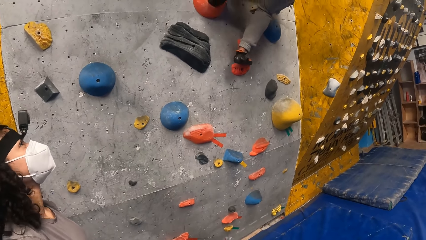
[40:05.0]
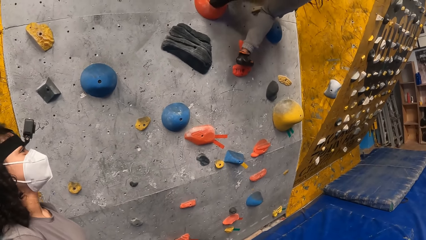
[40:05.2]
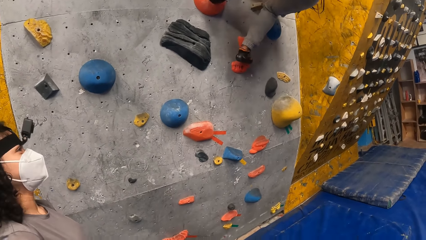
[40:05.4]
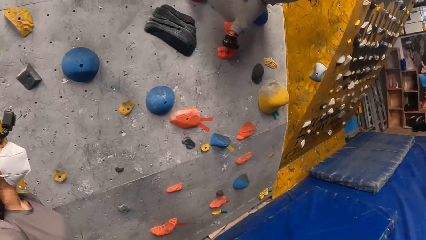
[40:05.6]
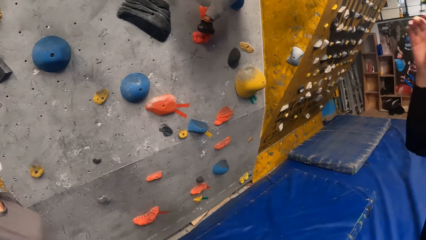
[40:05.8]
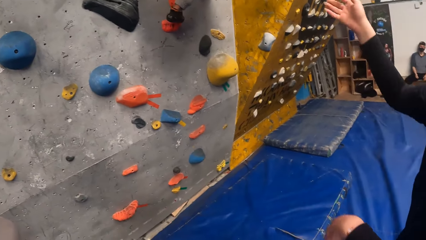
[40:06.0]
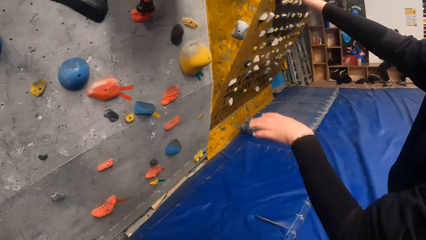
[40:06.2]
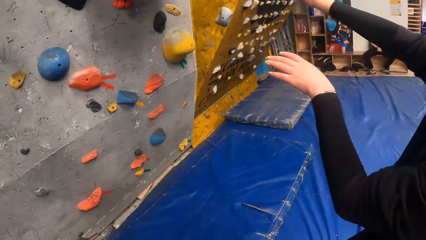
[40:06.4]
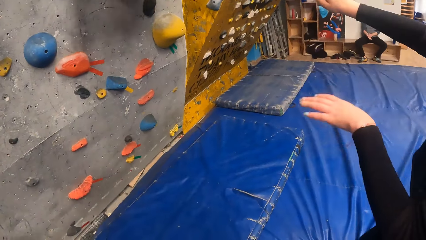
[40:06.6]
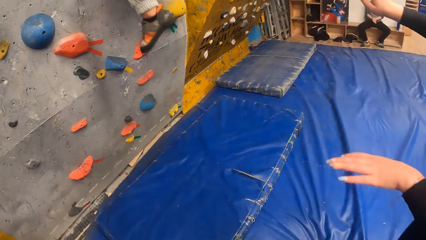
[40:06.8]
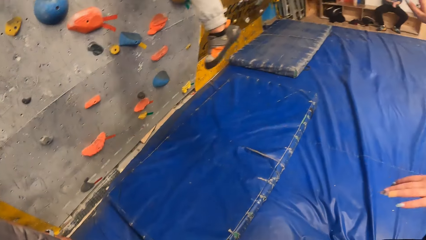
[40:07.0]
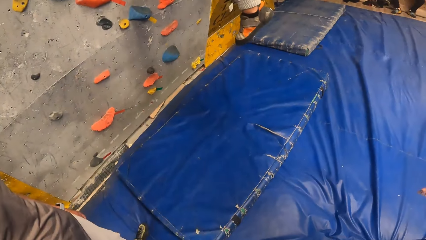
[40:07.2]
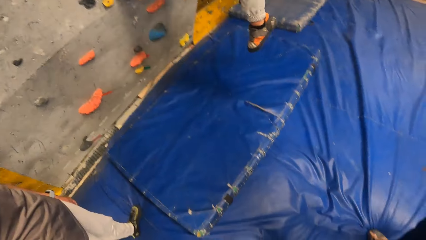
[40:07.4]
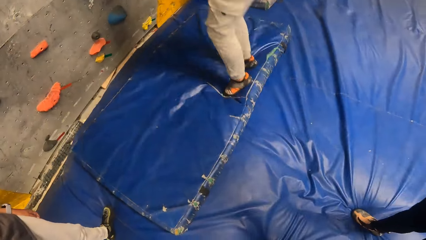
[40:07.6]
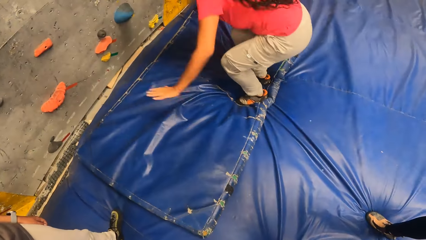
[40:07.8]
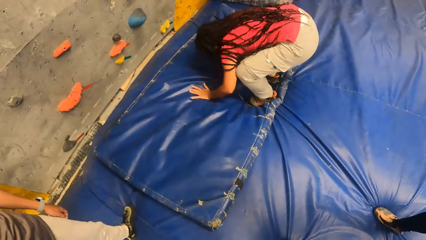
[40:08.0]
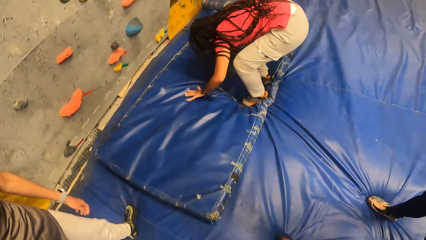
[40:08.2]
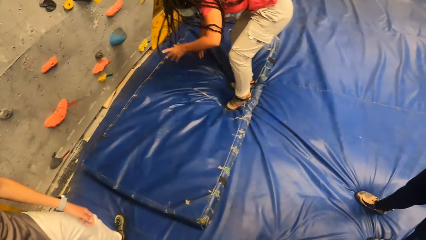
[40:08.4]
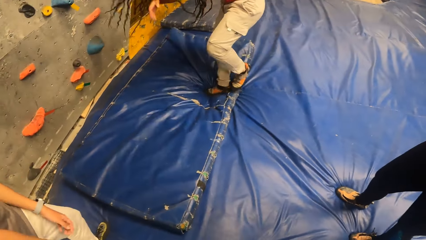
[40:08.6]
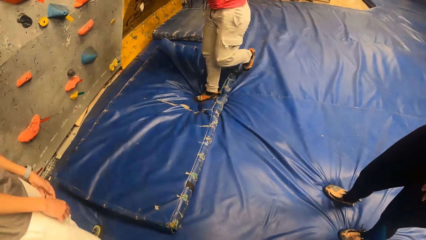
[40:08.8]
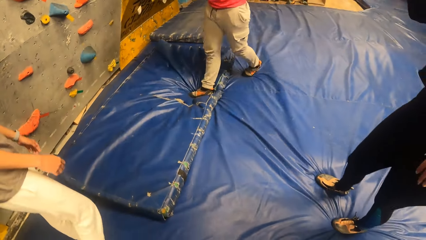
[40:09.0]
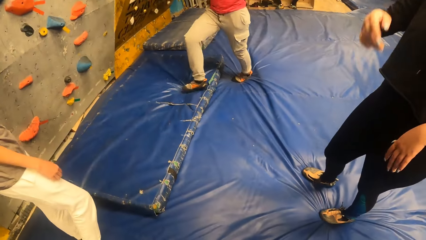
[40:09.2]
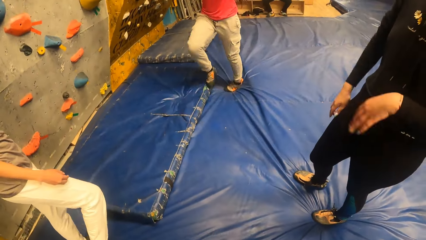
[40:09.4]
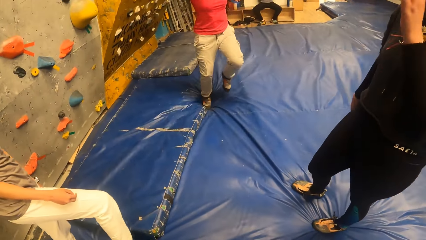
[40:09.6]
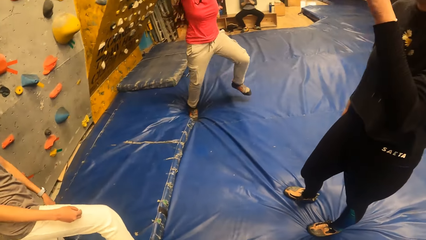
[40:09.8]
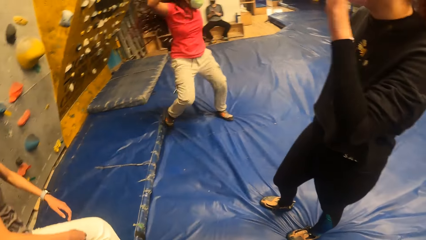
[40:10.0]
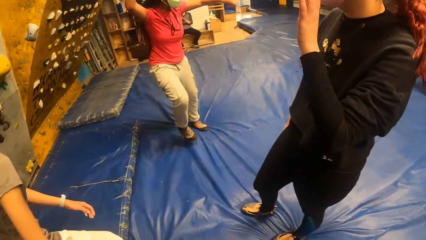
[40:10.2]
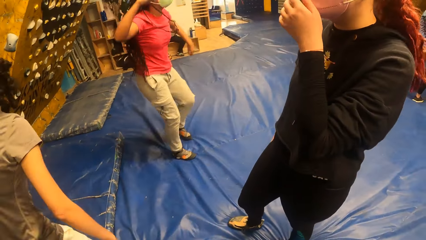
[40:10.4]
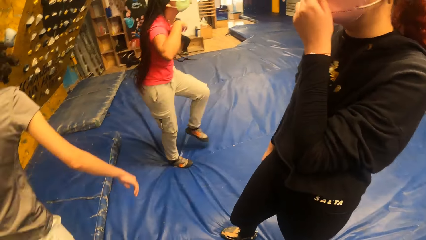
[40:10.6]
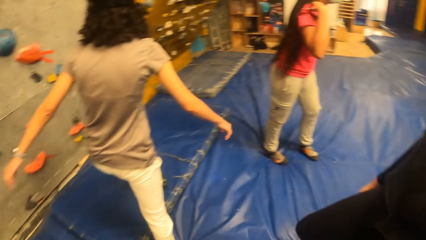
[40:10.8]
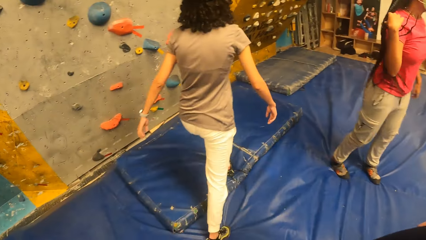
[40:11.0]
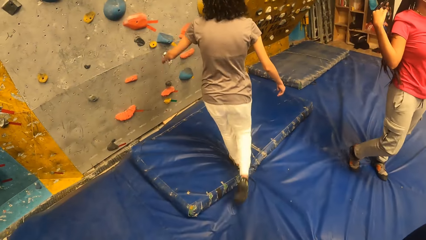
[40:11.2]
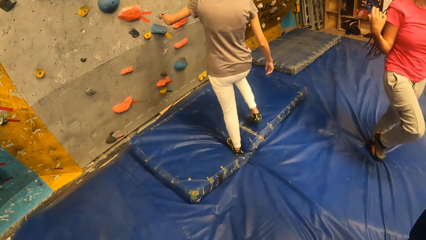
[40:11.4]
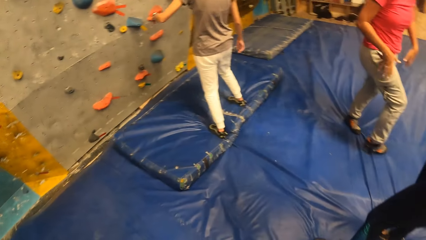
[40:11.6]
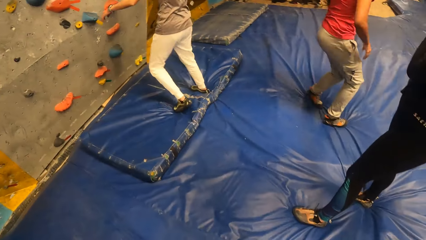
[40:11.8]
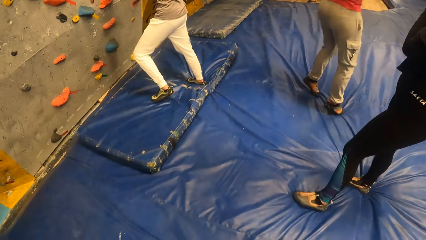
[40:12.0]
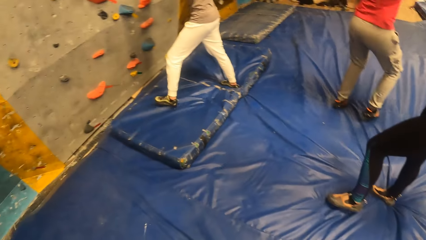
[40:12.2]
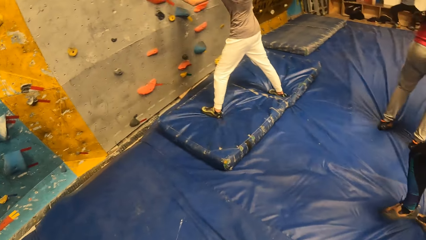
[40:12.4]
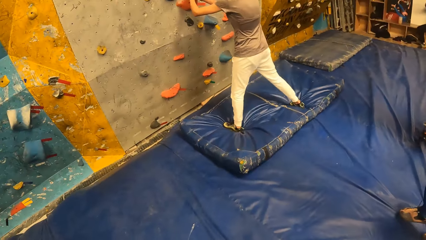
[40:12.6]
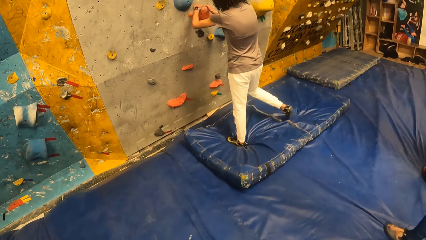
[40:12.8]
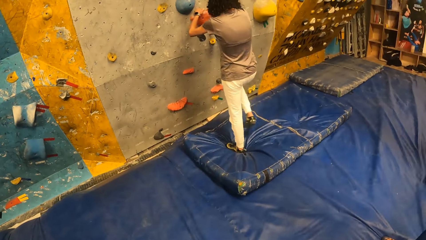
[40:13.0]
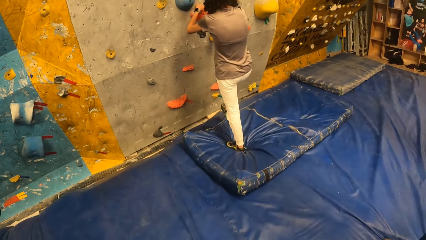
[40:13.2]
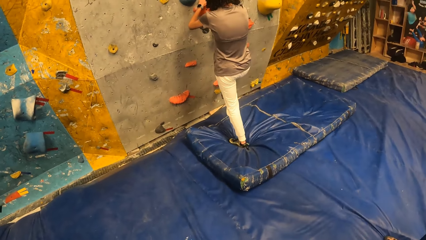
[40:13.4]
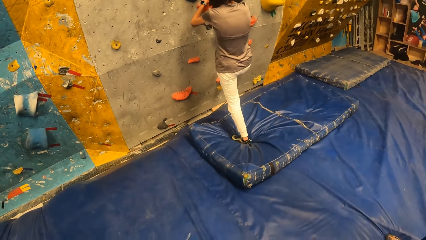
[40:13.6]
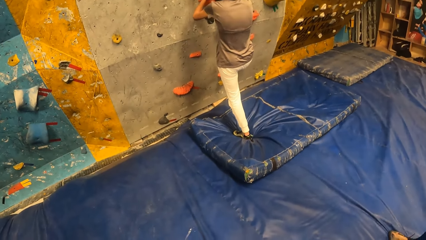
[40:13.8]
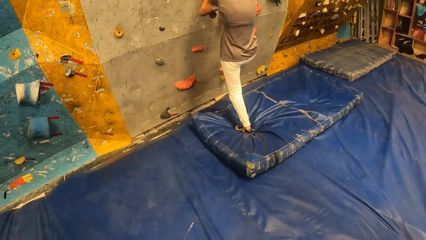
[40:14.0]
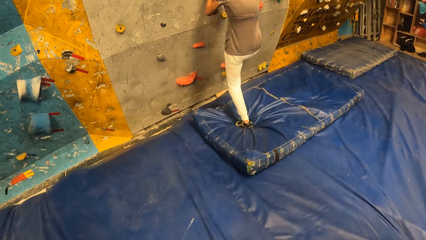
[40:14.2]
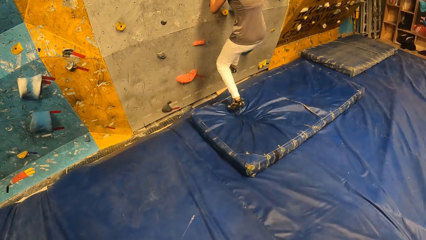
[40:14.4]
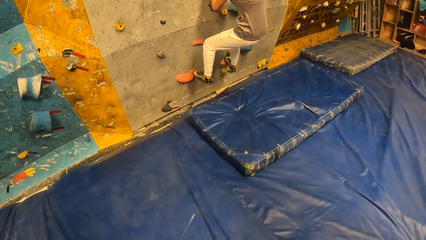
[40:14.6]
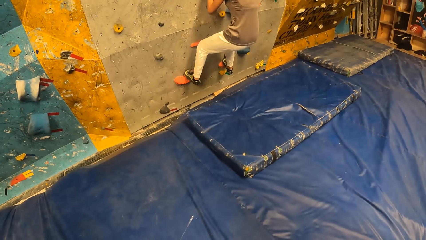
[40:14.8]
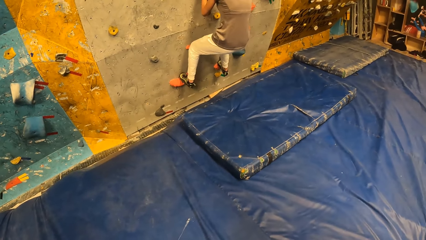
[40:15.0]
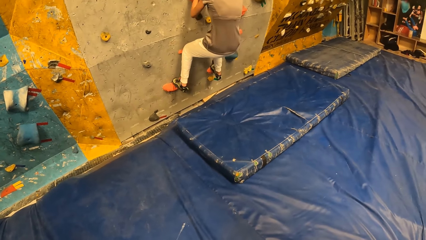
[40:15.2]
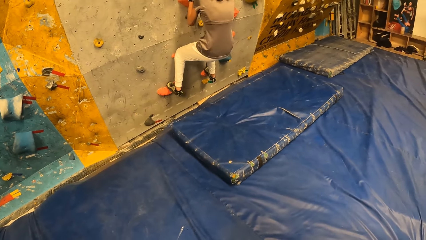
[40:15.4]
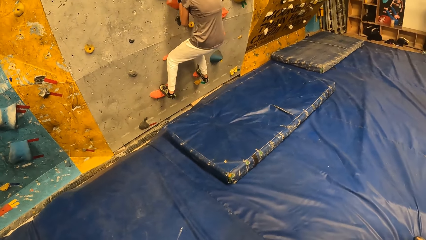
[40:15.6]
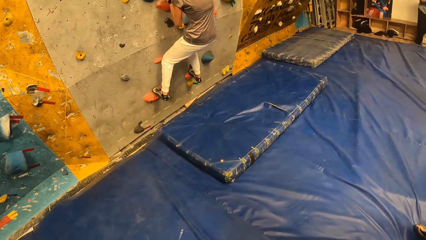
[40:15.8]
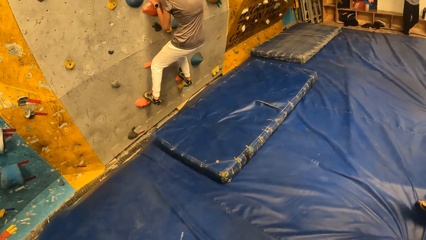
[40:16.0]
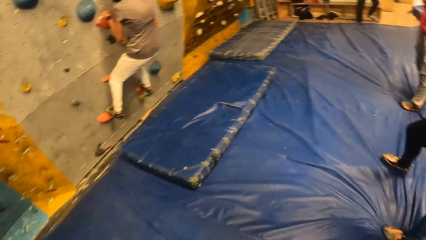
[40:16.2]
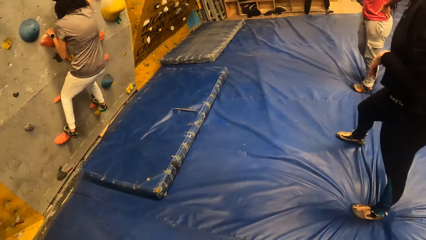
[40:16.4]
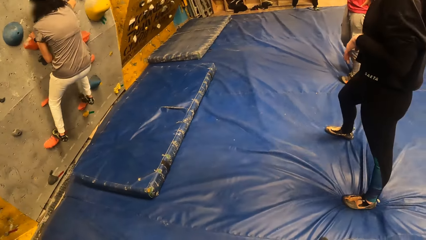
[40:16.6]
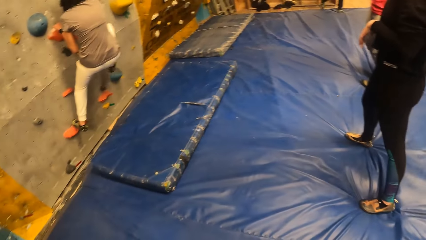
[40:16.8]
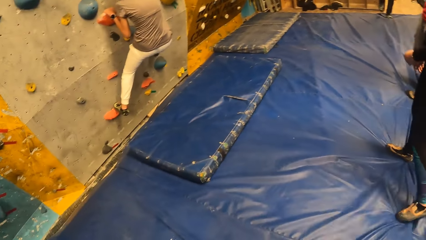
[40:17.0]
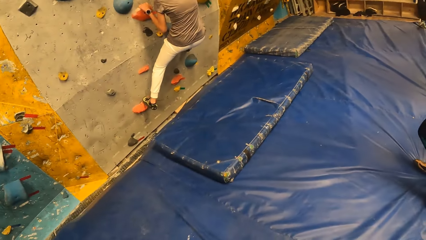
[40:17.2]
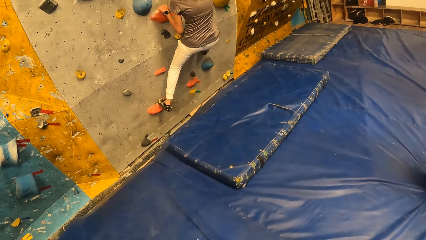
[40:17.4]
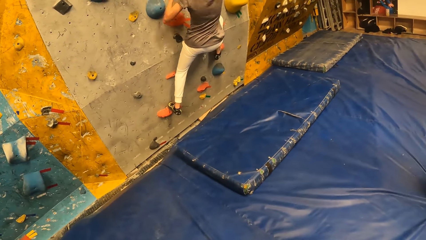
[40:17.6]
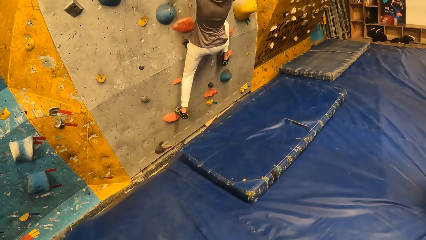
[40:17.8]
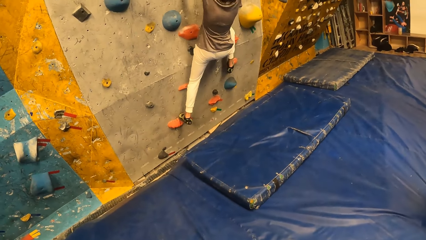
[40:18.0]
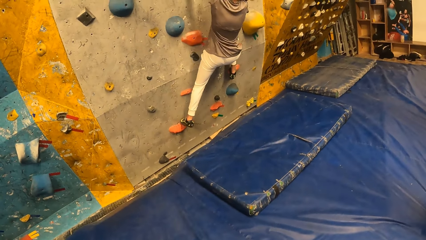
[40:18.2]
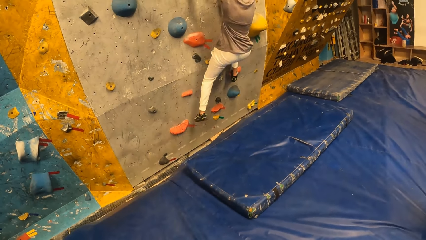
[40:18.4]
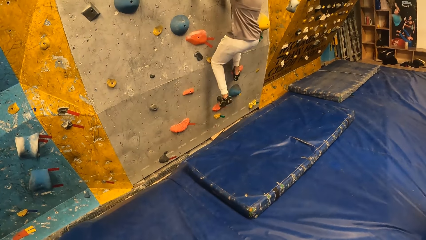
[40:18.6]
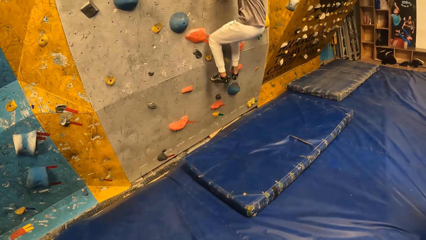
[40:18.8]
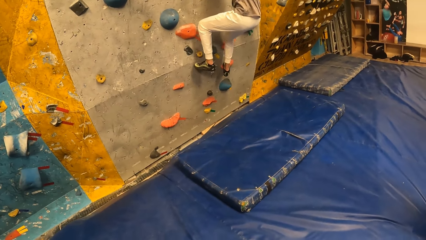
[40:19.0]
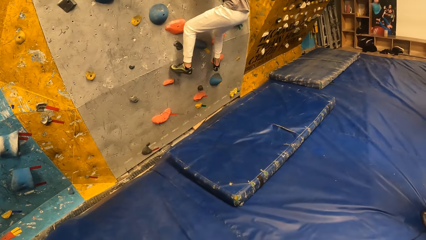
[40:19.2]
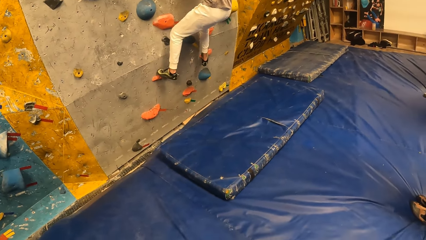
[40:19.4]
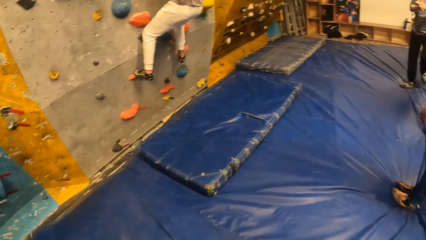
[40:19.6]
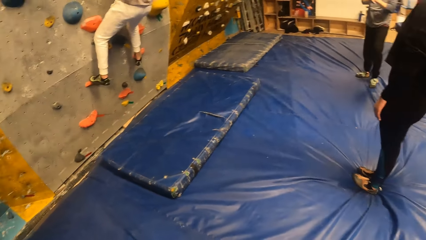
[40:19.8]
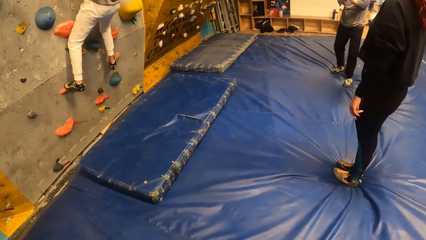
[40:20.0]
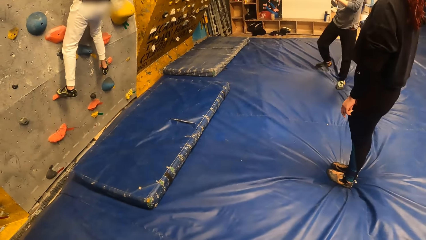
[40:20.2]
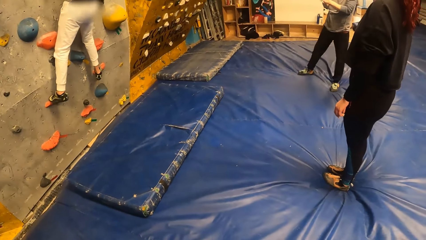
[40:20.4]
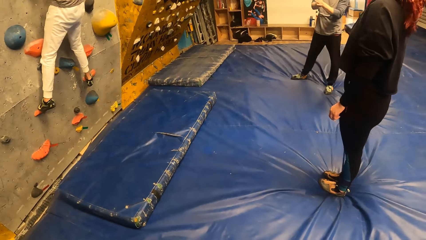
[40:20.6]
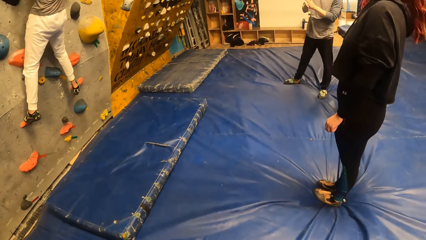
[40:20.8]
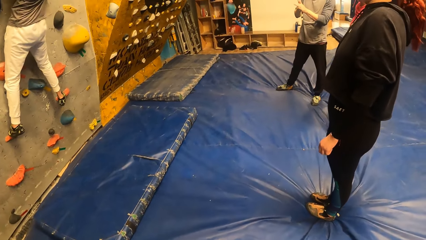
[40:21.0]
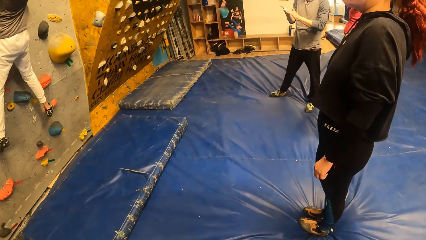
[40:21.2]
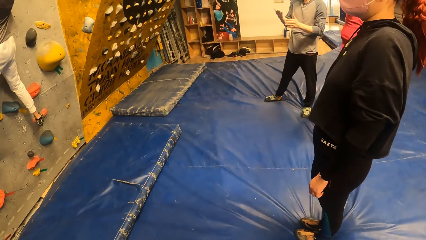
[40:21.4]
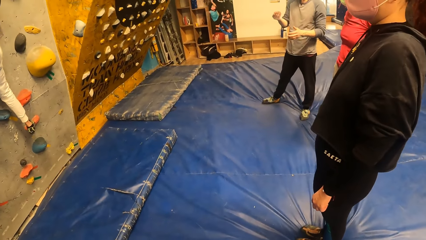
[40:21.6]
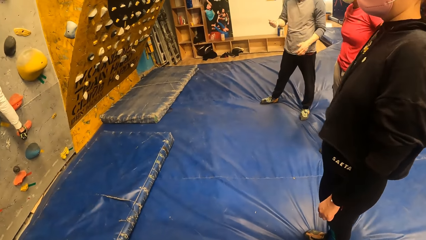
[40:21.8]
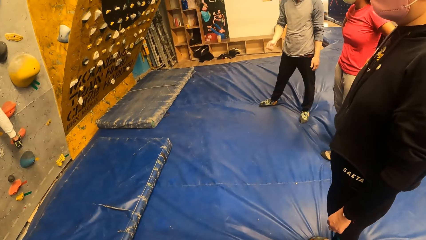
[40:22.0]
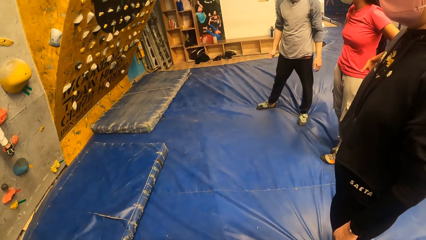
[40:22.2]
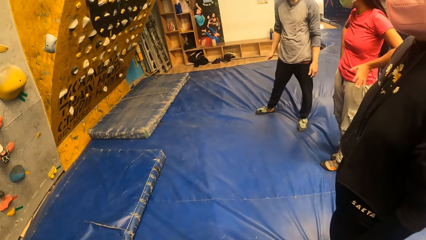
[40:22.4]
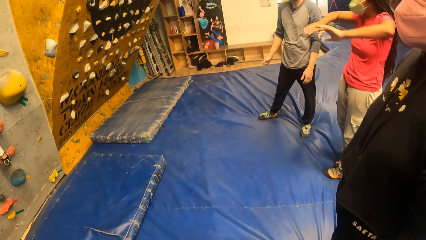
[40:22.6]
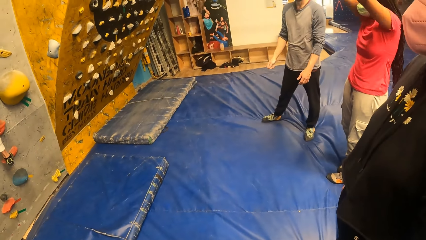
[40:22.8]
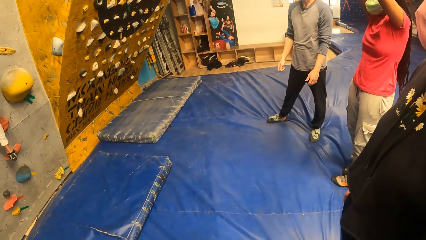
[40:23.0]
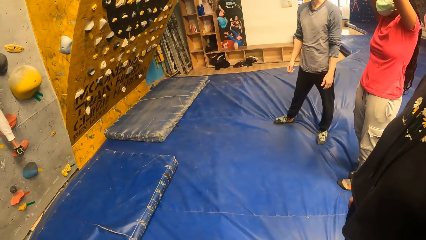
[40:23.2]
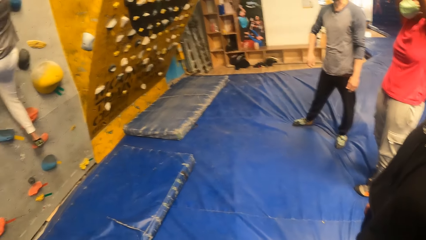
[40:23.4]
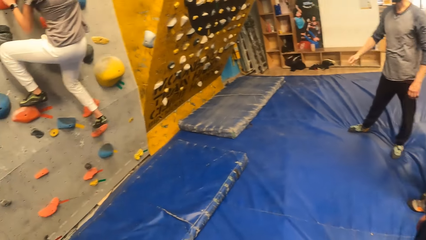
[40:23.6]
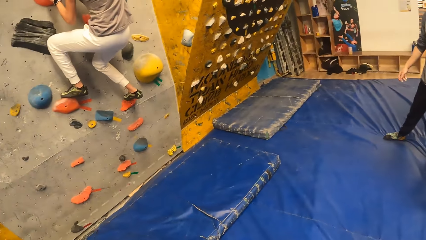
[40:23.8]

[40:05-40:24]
A woman jumps down from the bouldering wall. Another woman climbs the bouldering wall.
